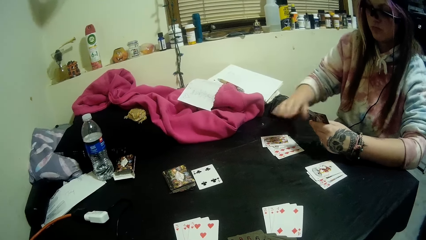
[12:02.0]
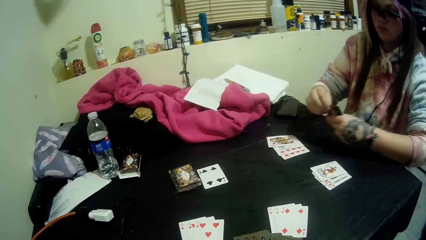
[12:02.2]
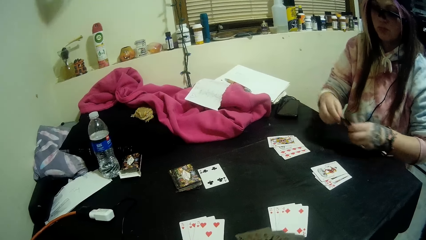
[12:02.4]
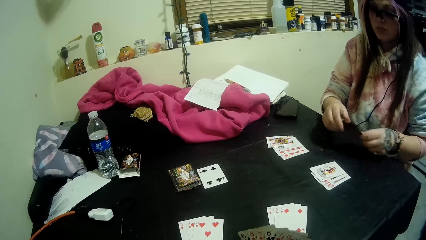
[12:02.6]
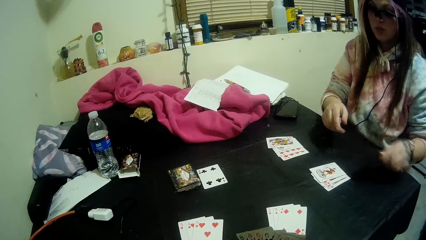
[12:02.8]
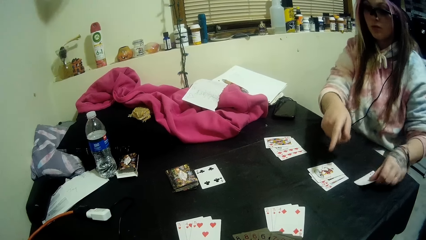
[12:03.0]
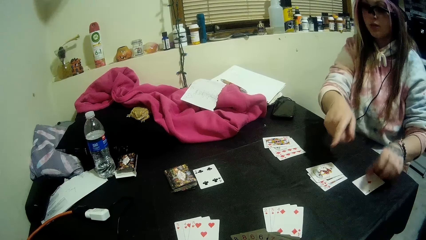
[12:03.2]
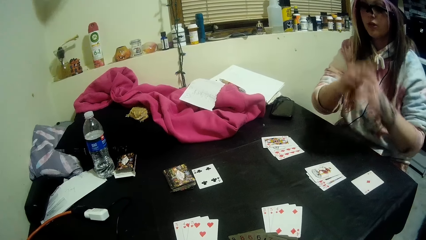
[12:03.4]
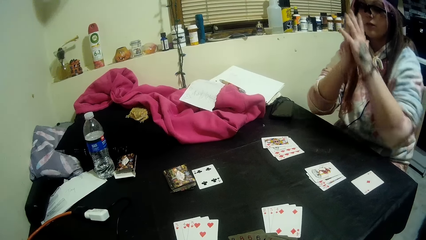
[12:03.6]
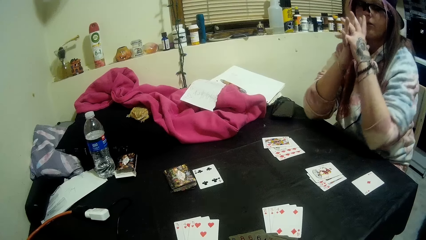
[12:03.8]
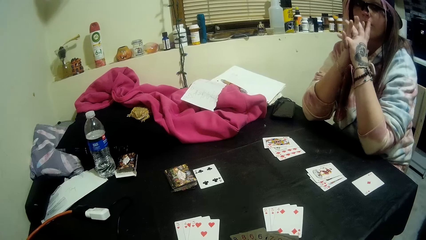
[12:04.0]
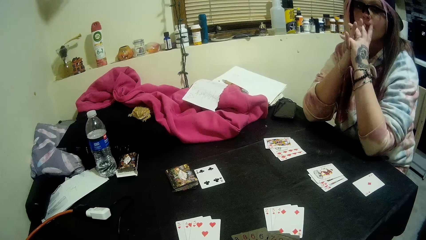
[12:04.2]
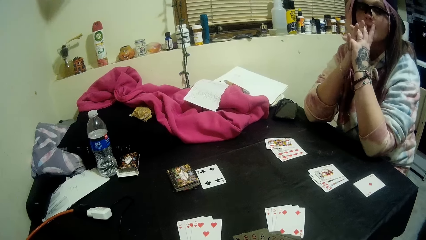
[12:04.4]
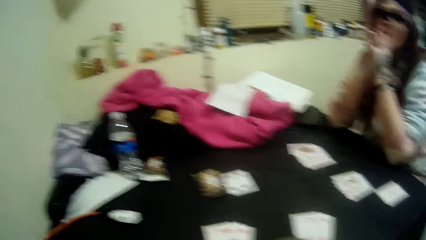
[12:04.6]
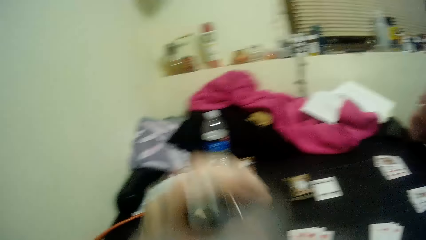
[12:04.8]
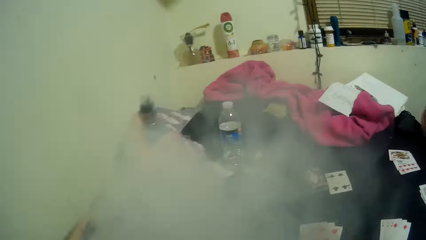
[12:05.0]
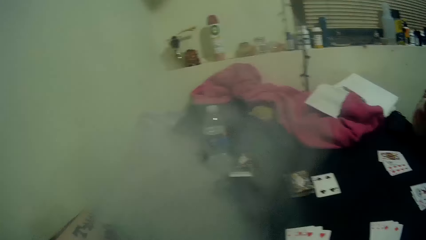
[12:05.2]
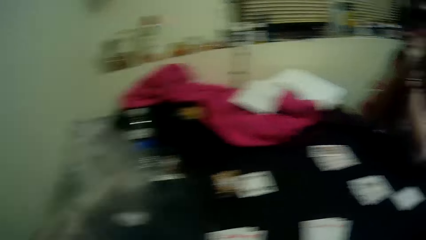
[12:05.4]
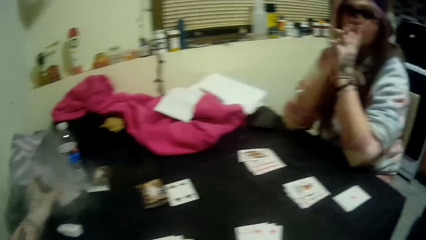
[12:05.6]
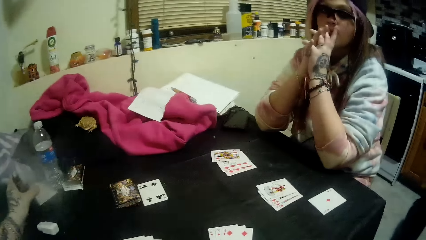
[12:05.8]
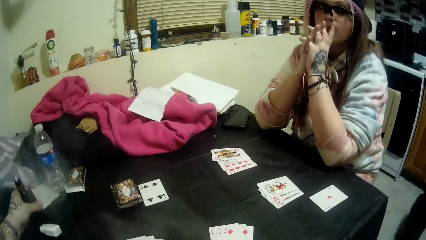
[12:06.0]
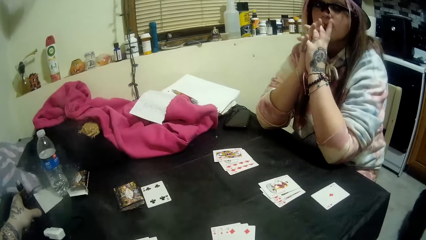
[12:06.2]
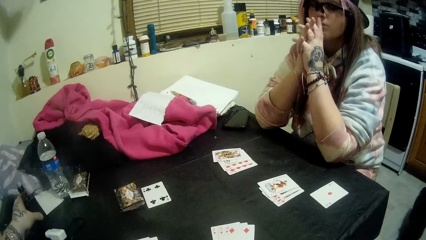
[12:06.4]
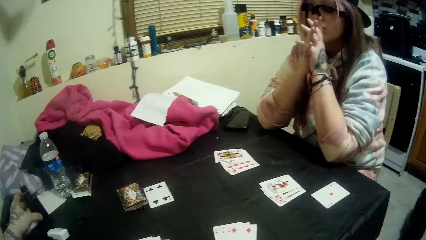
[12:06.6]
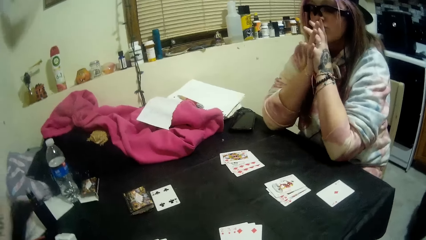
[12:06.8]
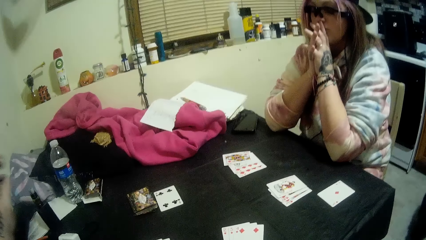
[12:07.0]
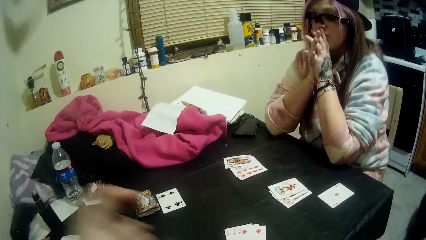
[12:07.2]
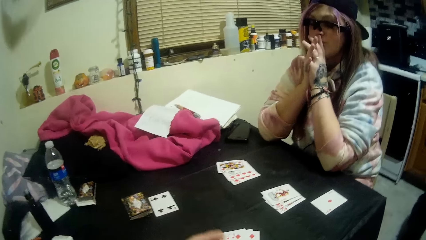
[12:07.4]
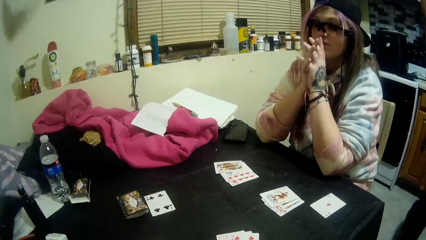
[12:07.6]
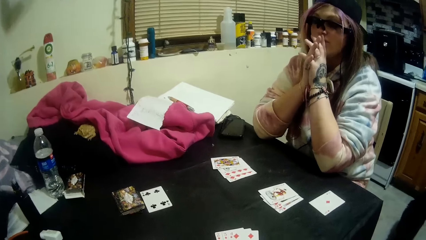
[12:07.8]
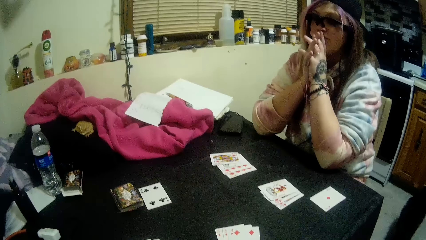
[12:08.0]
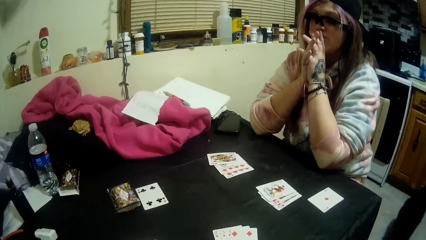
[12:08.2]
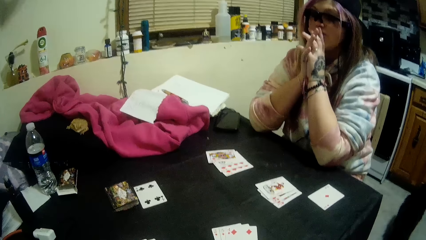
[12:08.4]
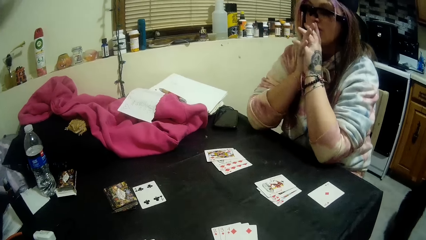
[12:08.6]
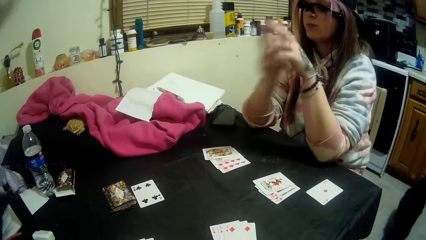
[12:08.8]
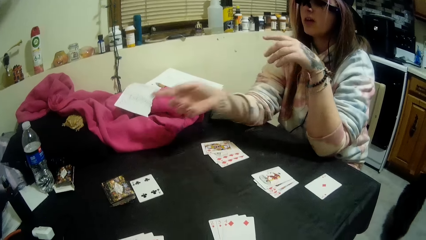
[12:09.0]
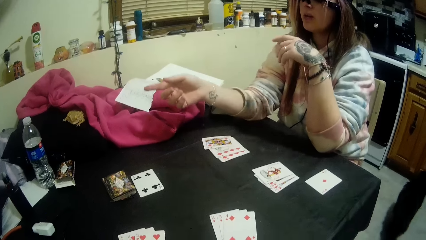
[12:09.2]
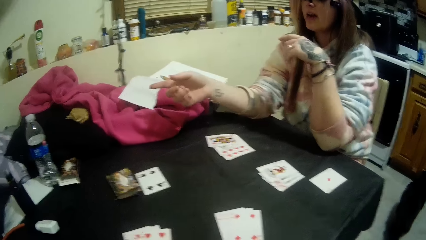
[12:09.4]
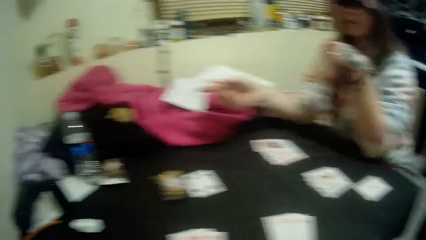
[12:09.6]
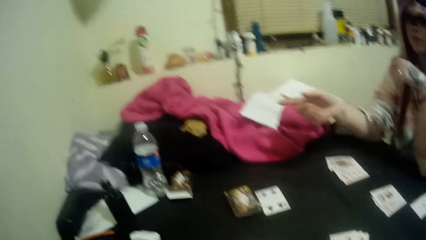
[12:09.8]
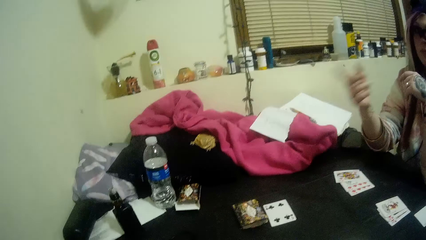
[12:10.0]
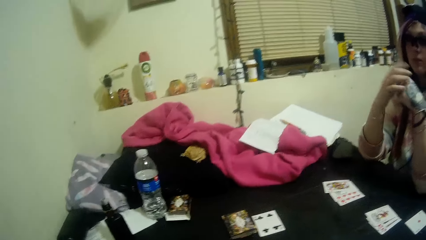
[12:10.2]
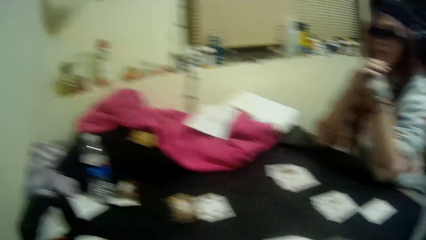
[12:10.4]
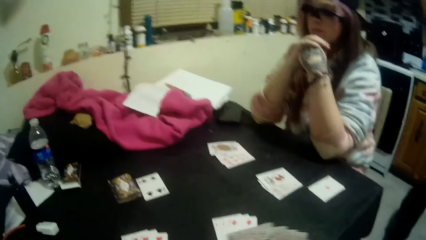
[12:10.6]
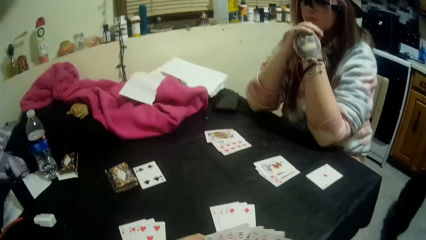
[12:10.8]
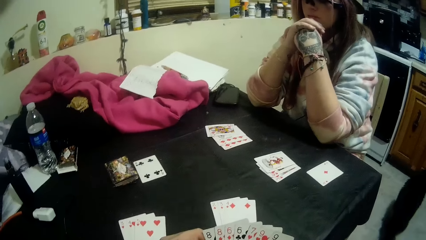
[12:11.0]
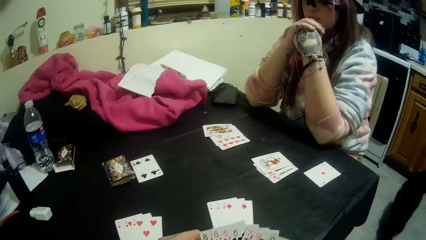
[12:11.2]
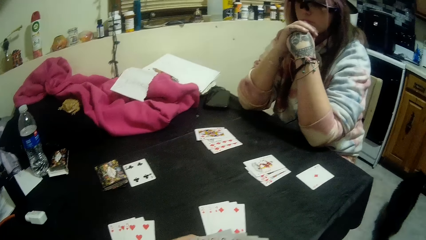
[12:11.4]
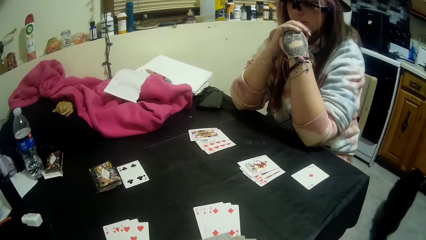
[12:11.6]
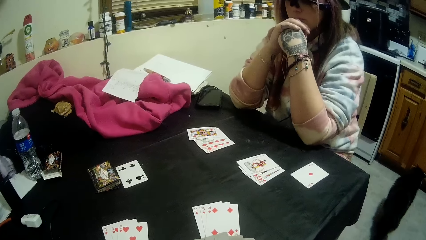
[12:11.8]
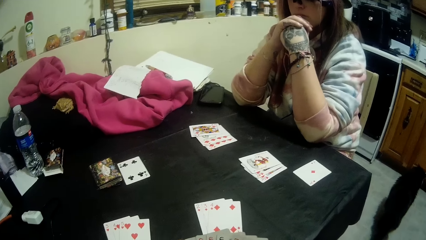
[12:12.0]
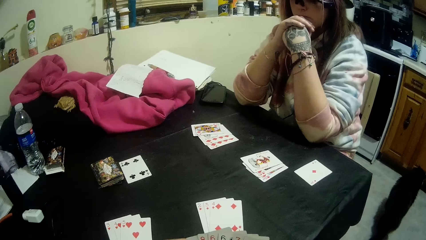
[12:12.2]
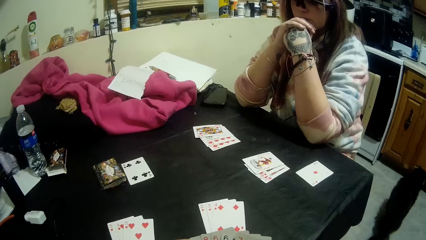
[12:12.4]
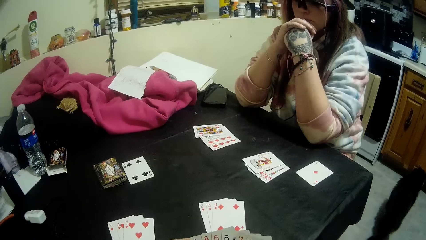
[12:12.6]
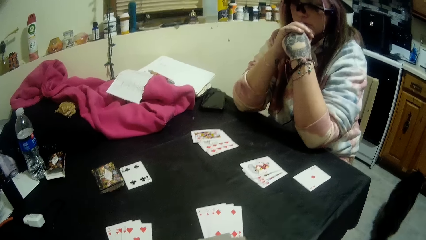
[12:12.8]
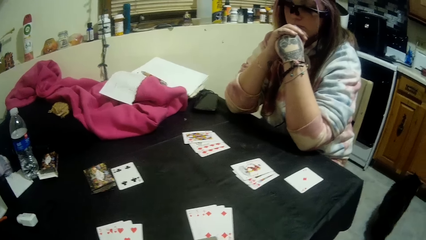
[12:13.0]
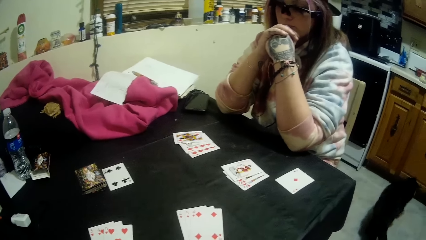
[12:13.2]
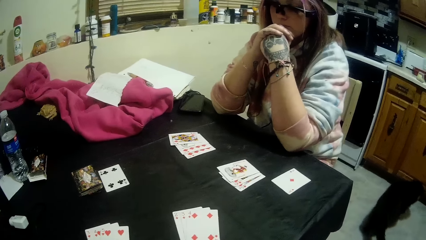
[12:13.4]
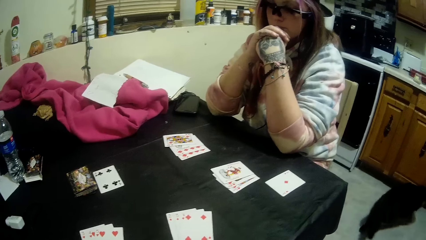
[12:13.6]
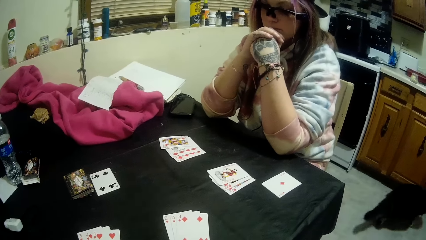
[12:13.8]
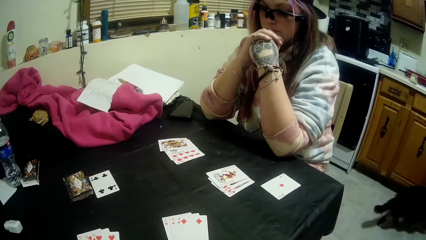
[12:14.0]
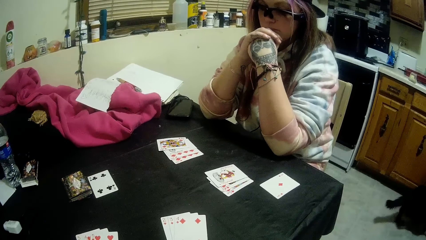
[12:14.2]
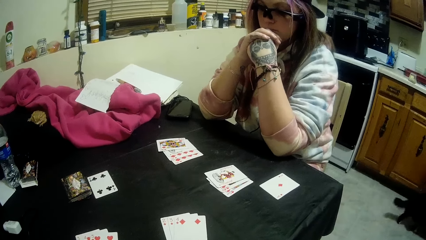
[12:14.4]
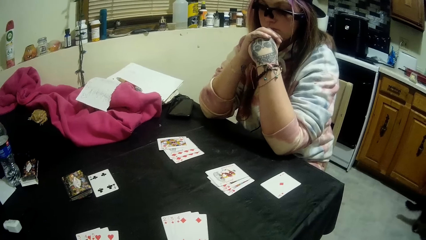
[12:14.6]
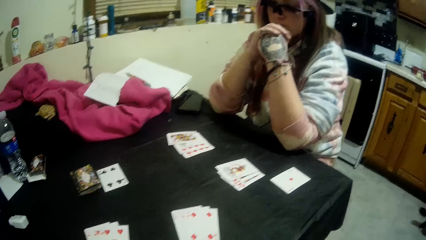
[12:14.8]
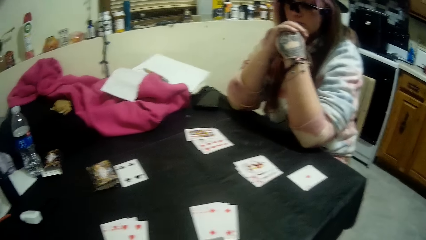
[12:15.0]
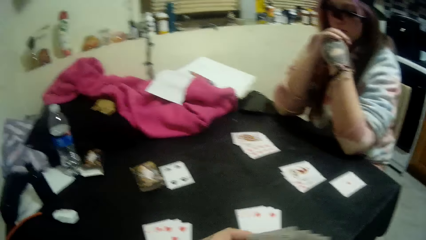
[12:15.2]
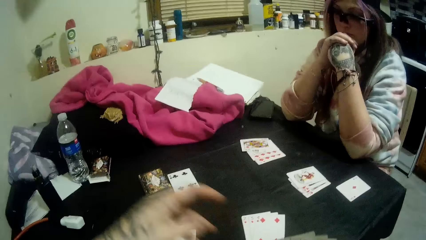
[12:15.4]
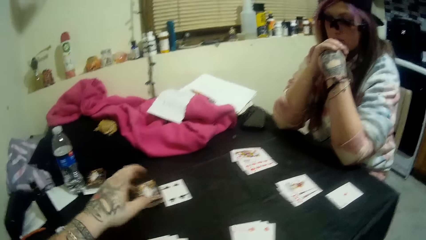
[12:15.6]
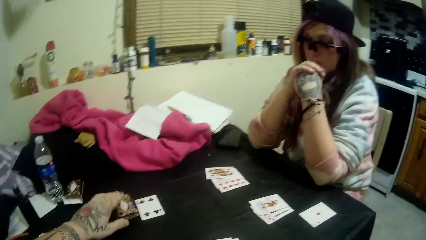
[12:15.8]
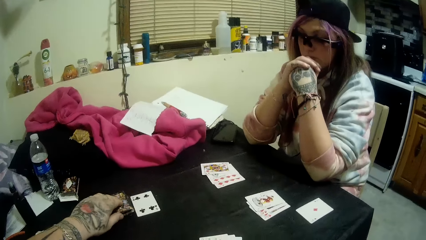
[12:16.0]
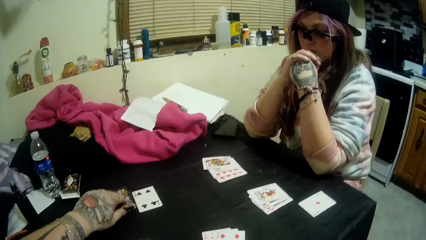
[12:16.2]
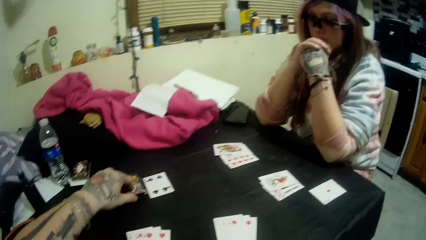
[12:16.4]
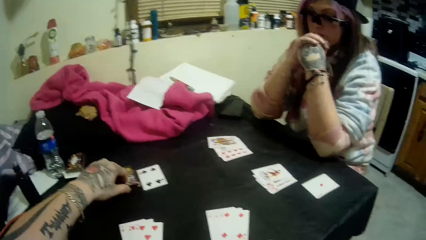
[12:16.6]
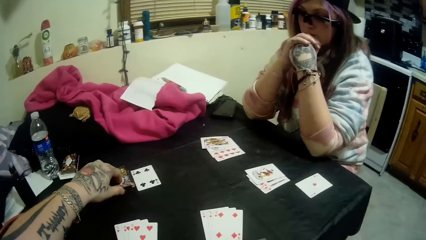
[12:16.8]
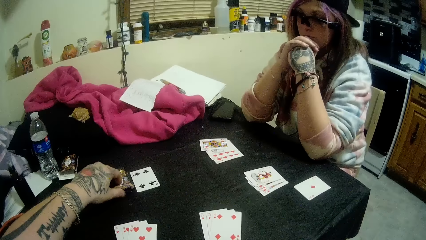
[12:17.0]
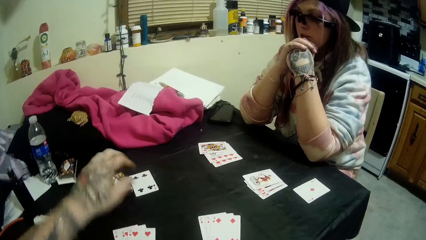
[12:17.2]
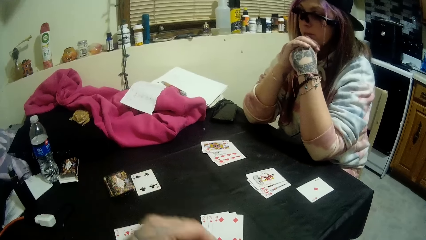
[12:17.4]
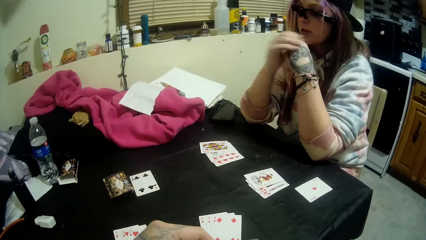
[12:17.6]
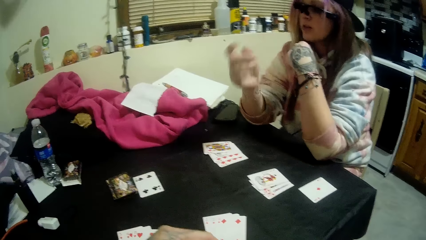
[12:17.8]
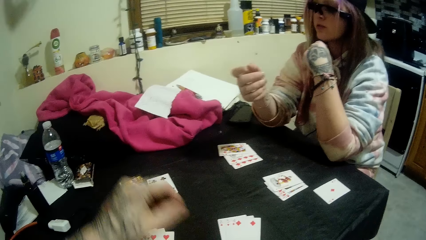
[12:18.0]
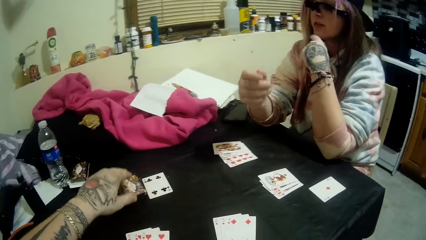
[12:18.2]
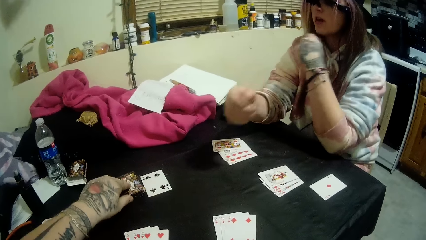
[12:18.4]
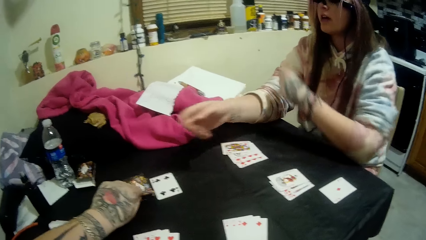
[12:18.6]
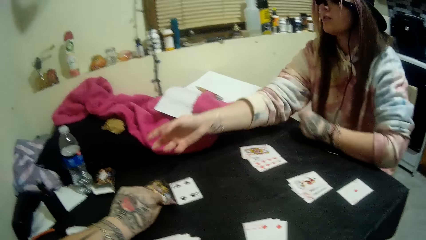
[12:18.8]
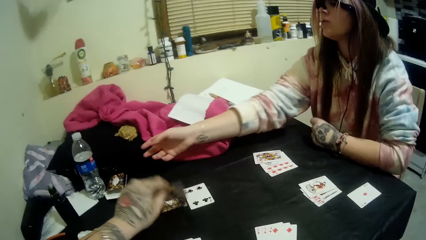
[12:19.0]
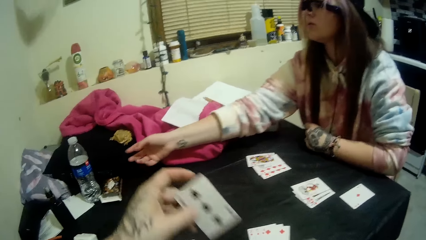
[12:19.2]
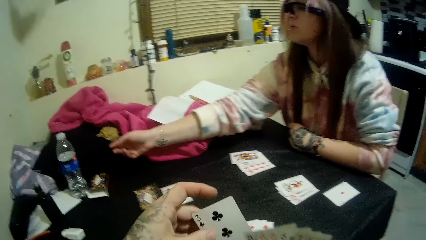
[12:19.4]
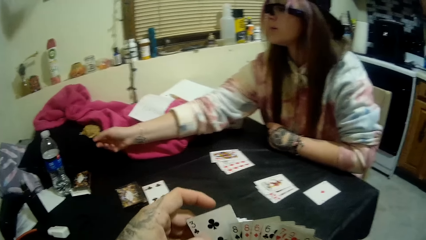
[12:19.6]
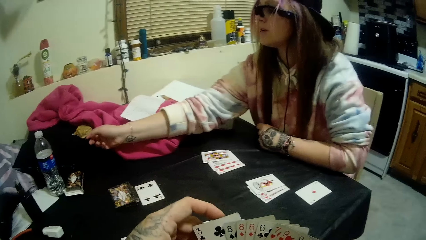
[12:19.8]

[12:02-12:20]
A woman drops a card in her hands on the table. The woman talks to the camera wearer. The camera wearer smokes the vapes. He drops the bottle of vapes on the table. He talks to the woman. He holds his deck with both his hands. He talks to the woman. He stares at the cards on the table. He talks to the woman. He attempts to pick up a card from the stack of cards with his left hand. He places his hand on the deck on the table. The woman talks to the camera wearer. The camera wearer picks up a card from the stack of cards on the table with his left hand.
